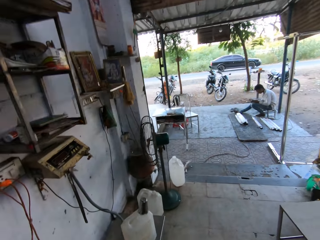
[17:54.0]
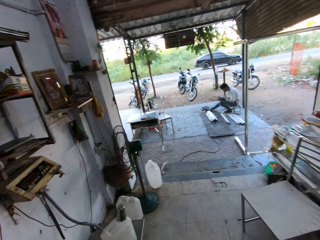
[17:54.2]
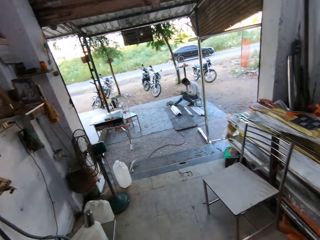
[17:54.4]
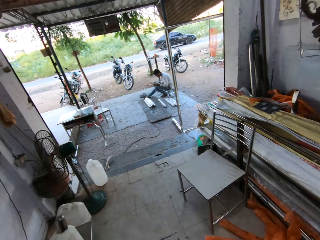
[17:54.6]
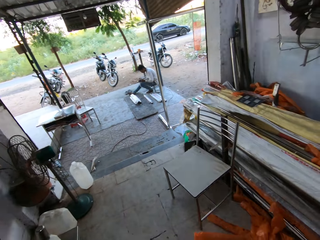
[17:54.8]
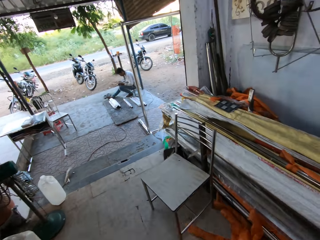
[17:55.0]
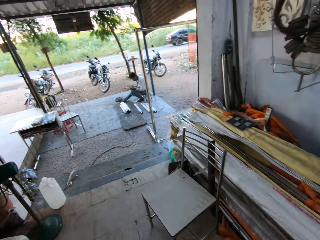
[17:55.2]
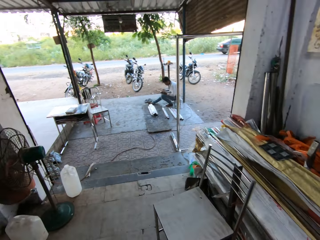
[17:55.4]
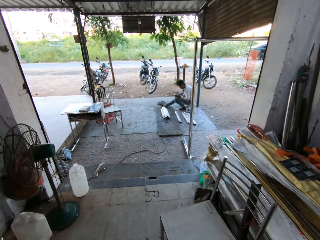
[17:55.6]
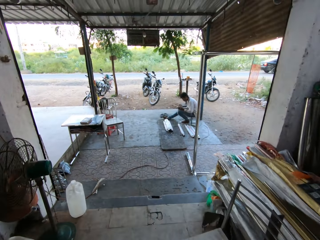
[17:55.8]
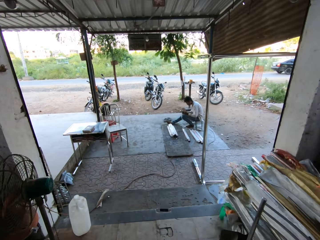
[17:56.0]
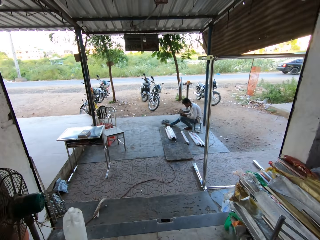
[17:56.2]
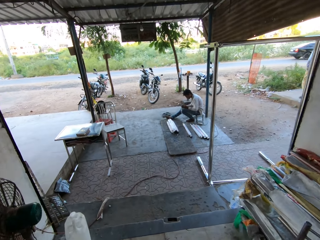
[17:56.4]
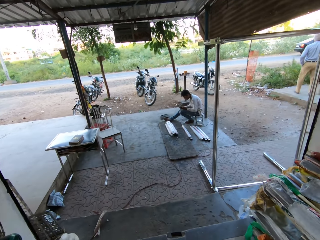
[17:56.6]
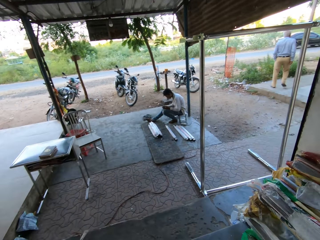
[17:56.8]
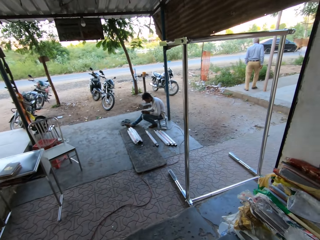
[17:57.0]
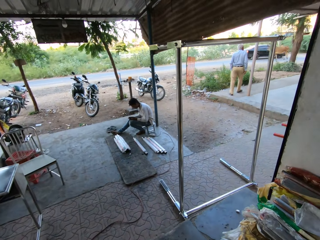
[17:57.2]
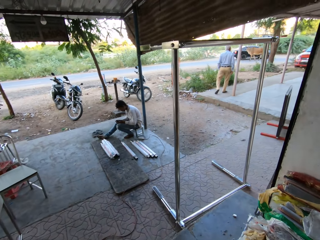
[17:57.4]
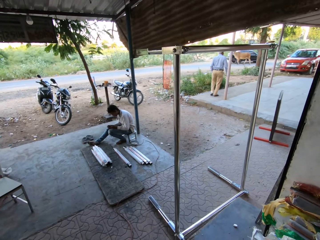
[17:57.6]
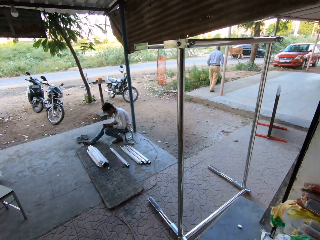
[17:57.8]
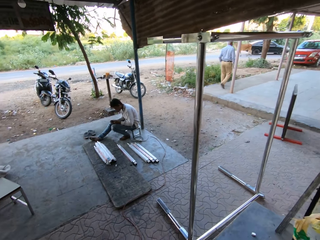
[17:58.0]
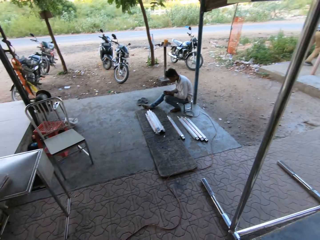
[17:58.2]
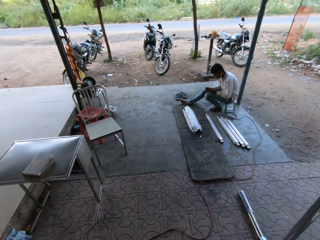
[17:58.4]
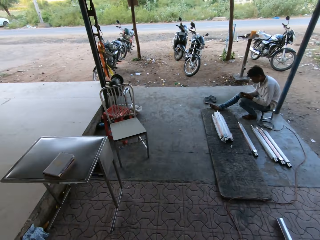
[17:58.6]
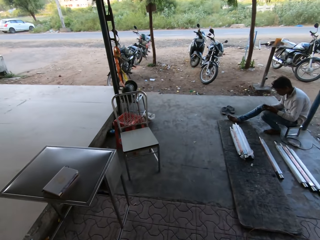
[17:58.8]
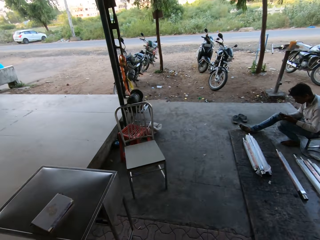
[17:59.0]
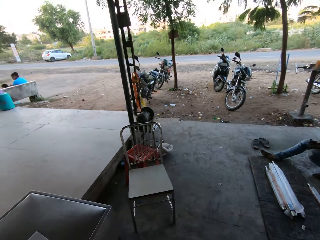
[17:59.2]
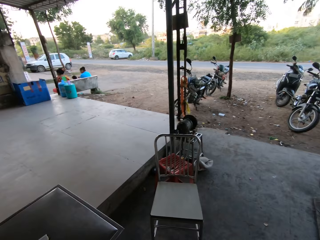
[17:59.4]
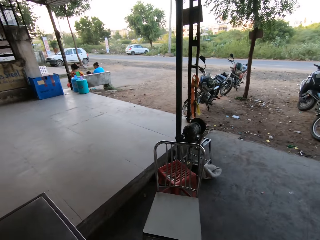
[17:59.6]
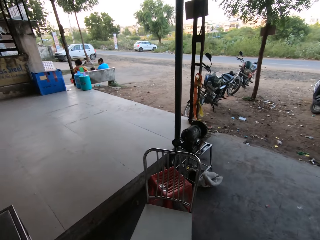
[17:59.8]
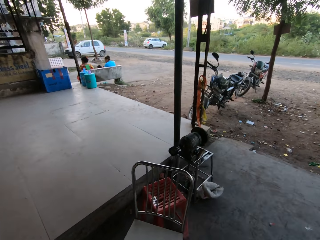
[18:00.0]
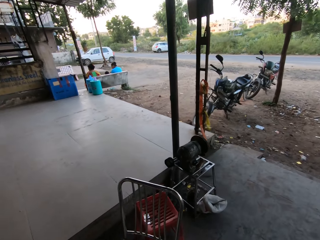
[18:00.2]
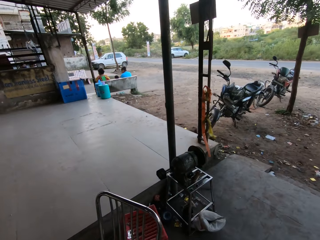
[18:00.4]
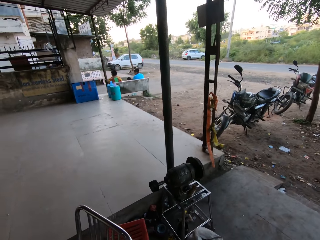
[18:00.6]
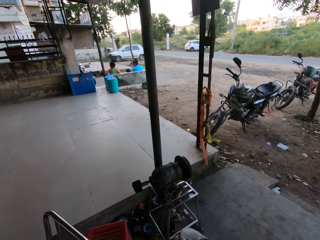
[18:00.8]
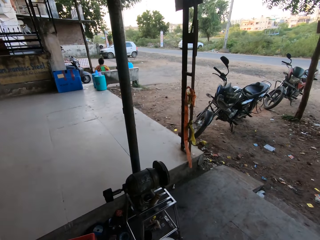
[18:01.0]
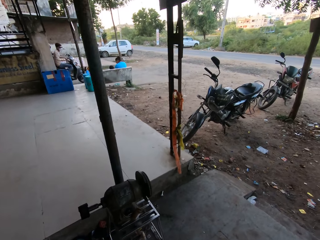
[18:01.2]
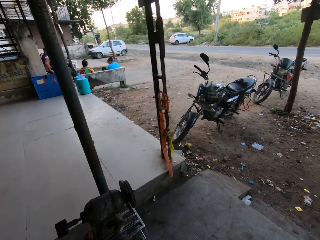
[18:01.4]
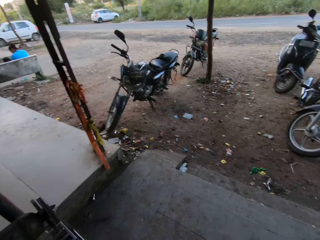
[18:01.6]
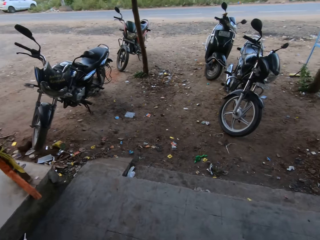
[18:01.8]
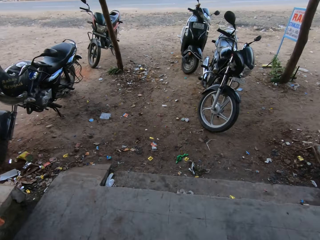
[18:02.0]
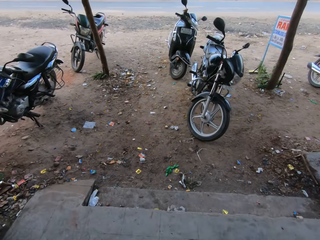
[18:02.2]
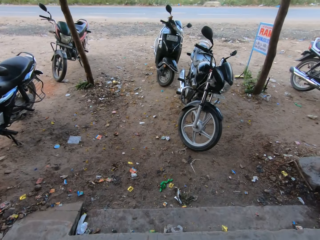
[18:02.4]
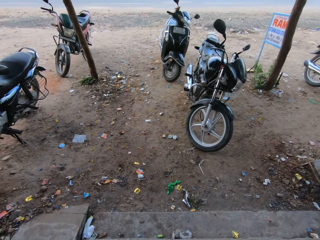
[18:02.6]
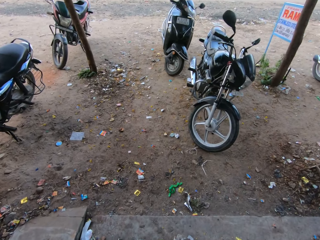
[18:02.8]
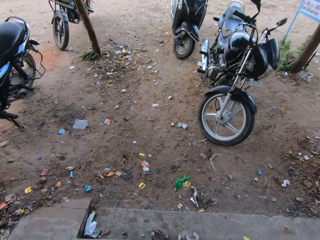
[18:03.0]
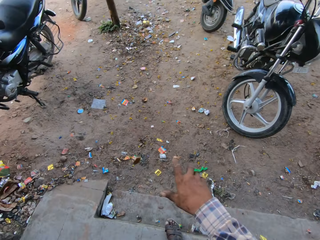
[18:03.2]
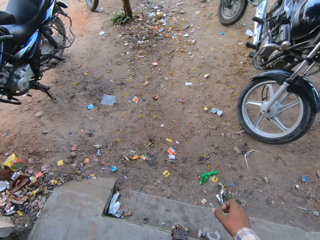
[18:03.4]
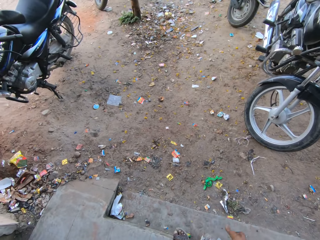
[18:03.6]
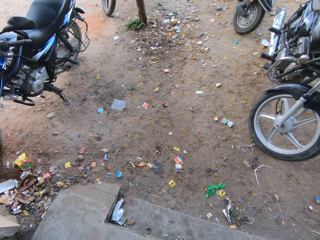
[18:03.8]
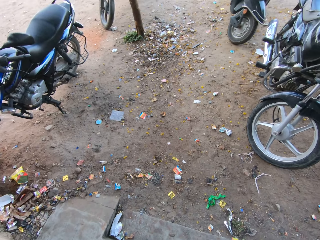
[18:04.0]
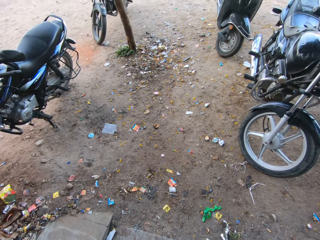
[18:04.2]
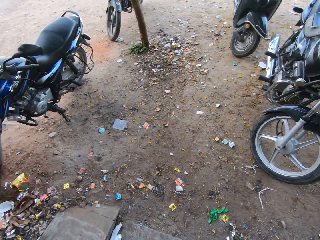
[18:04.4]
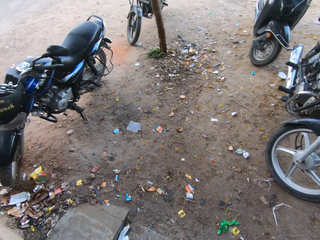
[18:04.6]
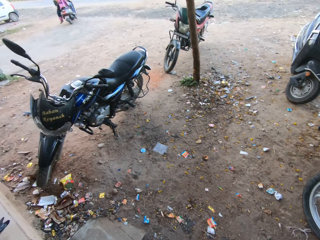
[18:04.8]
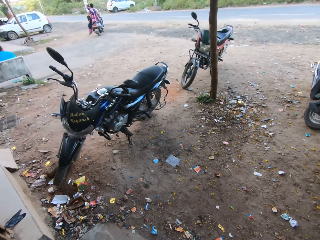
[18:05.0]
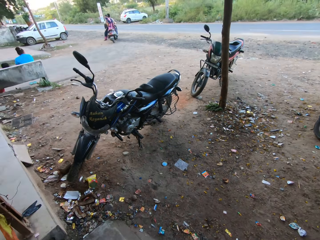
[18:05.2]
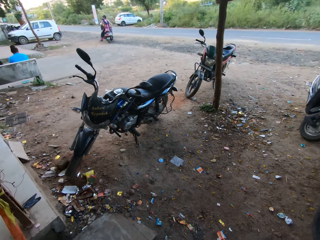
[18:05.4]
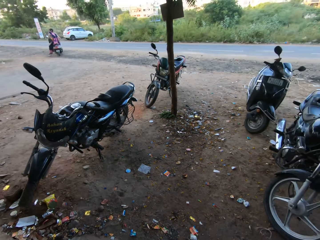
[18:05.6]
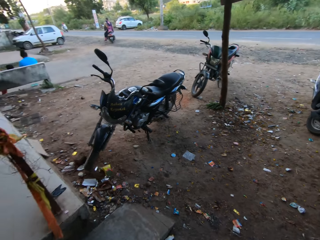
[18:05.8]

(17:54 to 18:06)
The camera wearer looks around. He walks out of the workshop. A man rides on a bike alongside a woman. The camera wearer walks around. He removes dirt from his mouth with his right hand.

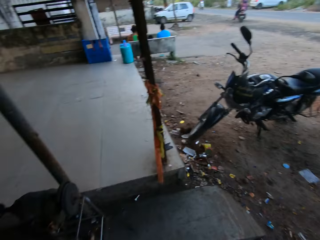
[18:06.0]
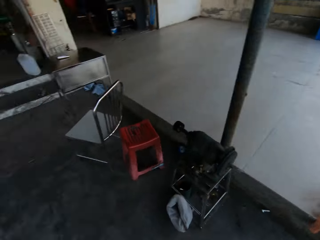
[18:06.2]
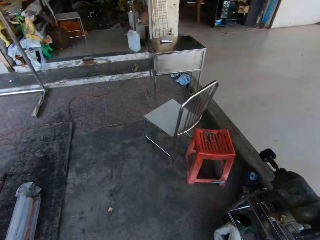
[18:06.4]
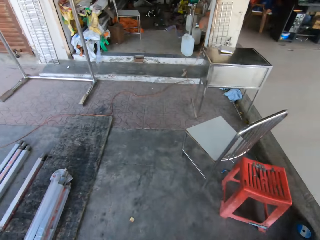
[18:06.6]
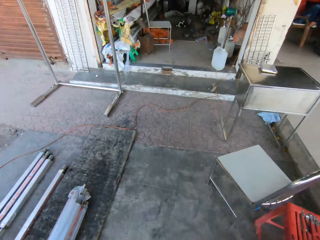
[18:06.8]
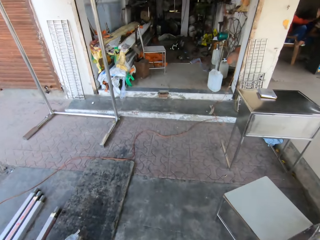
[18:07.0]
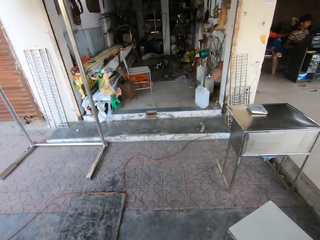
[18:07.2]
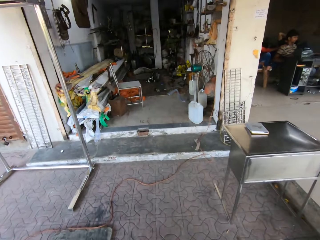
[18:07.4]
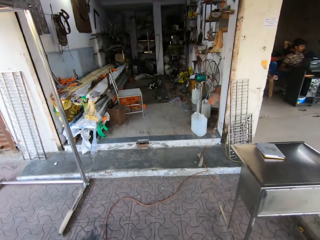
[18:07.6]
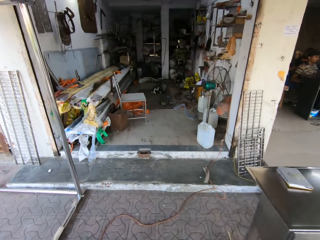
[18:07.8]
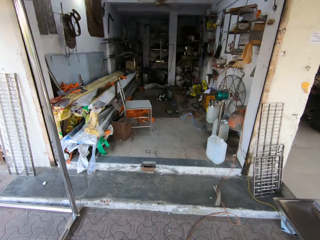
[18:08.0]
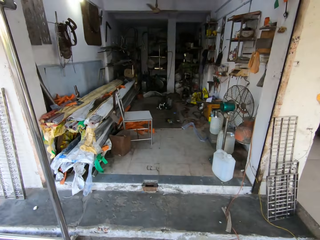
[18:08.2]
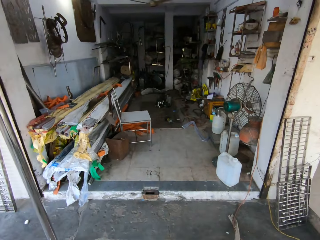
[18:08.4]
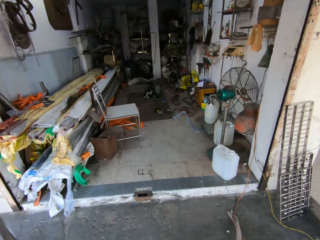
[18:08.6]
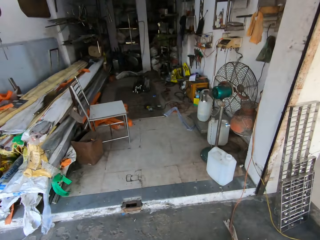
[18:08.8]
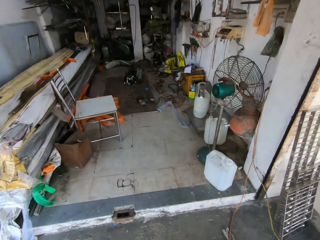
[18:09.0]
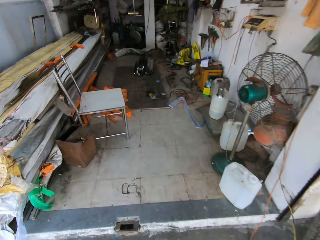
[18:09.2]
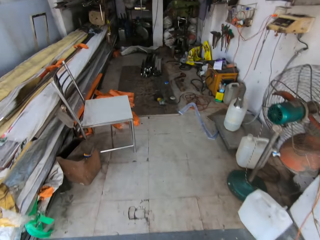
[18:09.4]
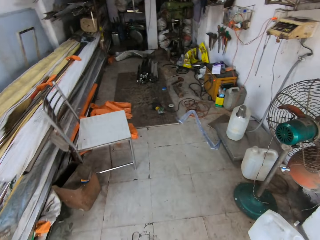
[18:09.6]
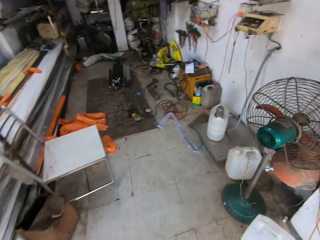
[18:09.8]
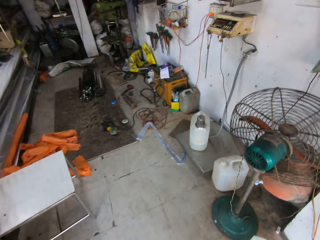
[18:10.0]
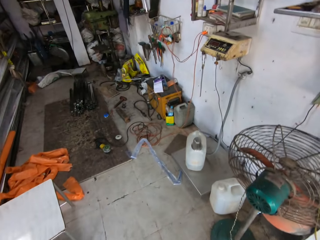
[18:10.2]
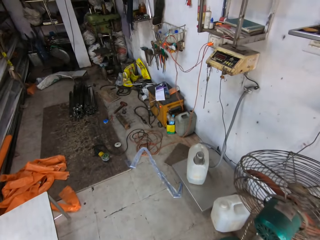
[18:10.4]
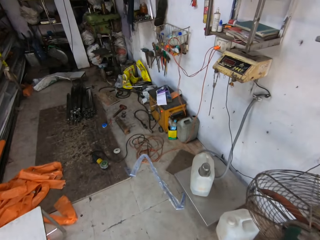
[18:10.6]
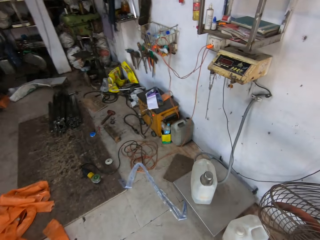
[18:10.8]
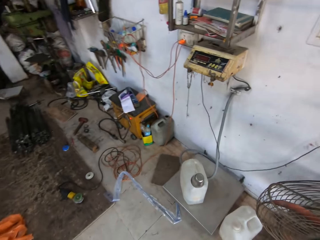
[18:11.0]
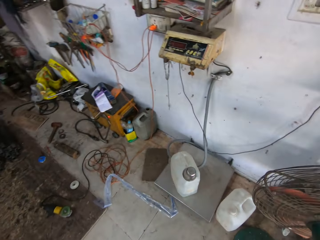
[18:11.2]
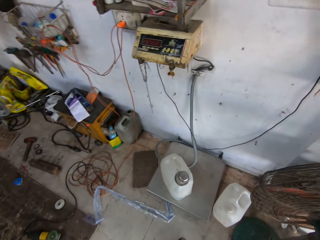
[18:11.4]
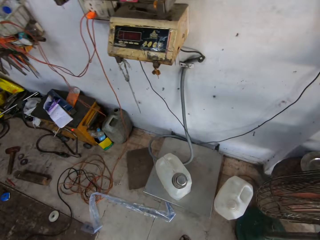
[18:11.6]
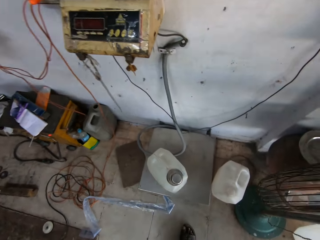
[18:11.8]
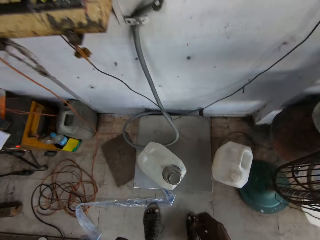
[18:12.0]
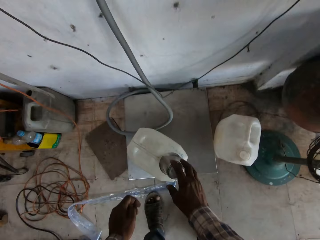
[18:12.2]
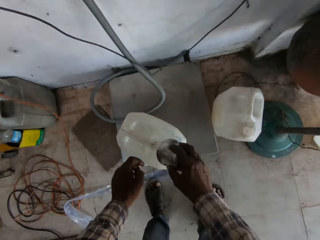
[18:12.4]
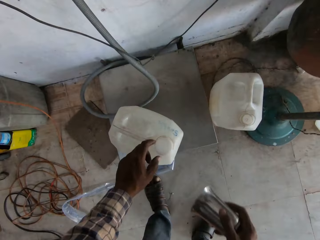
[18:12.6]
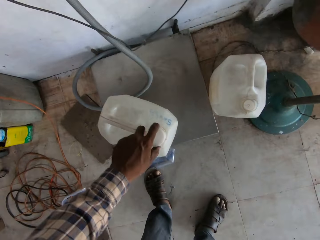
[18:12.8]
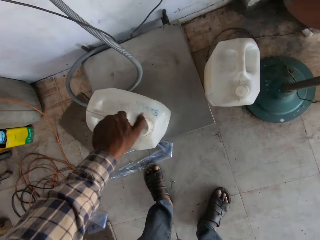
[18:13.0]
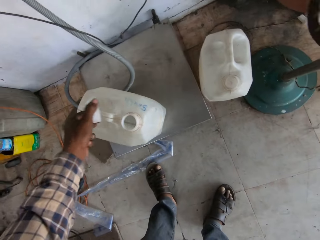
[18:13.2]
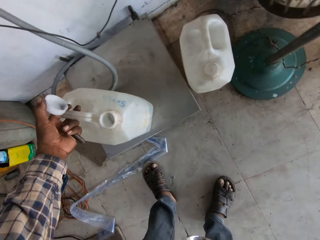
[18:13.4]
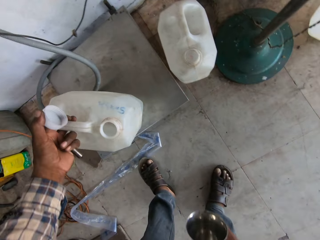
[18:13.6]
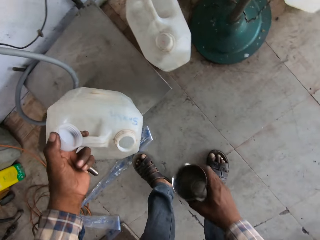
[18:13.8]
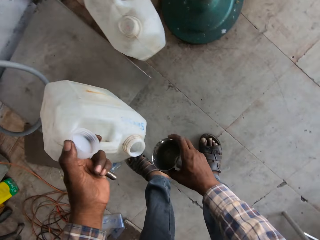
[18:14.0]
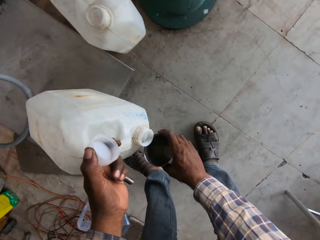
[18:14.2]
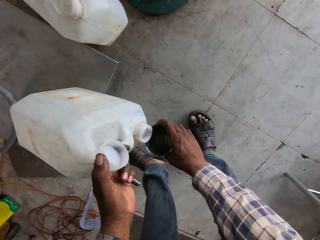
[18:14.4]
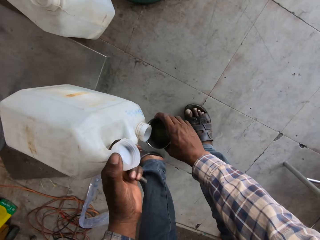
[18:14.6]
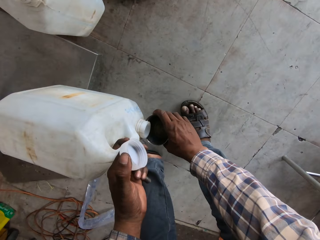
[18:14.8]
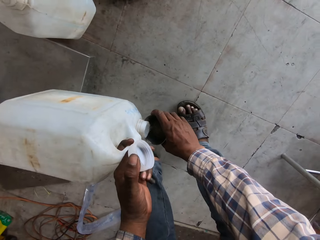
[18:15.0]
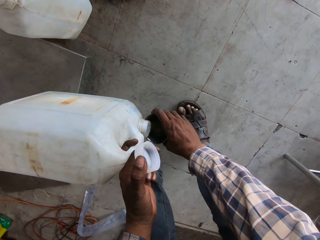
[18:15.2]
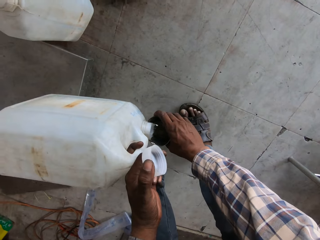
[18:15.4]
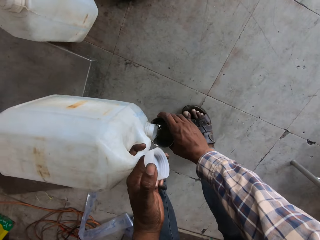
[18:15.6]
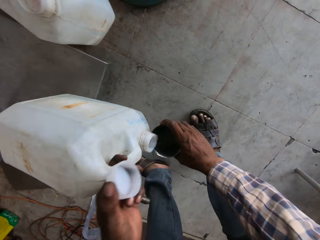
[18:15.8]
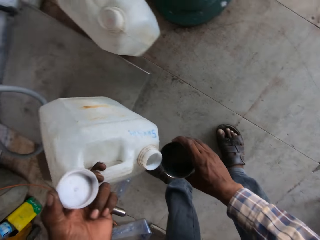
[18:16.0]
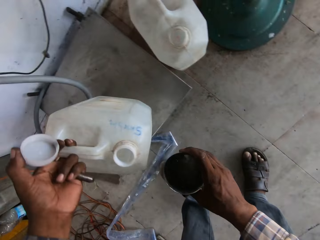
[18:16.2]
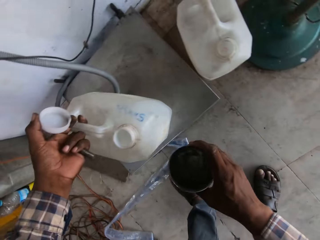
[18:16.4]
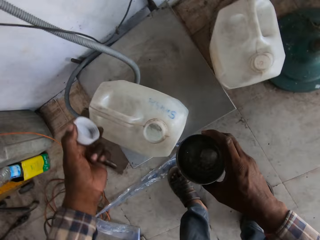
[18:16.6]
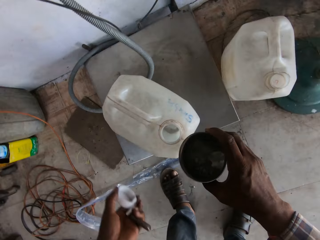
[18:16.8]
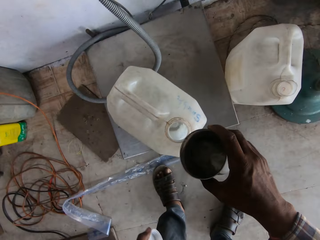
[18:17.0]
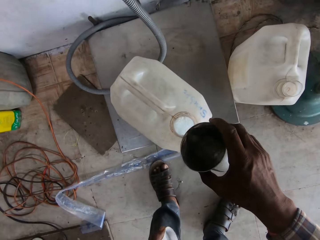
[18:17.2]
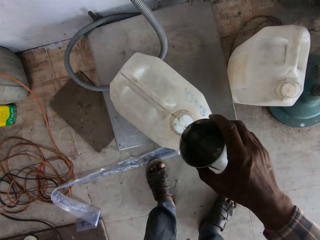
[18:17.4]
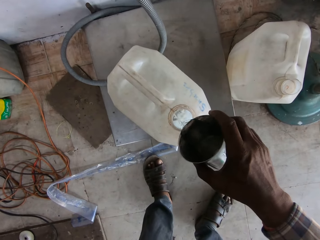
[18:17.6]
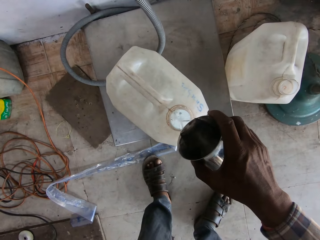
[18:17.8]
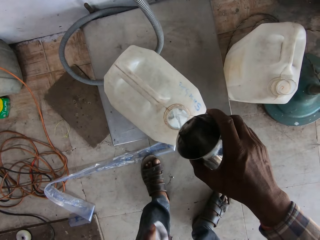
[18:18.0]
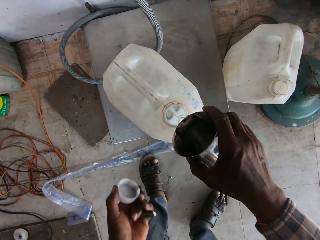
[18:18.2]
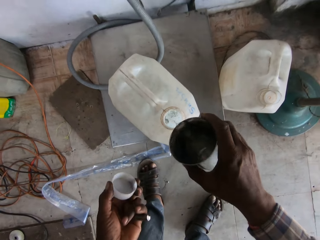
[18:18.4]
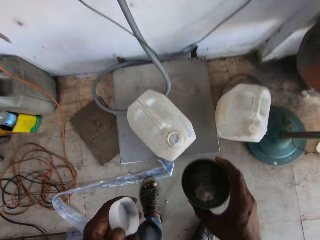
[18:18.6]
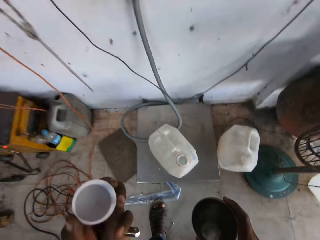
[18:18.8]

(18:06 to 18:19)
The camera wearer looks around. He walks around. He walks into the workshop. He picks up a cup from a gallon or jerrican on the floor with his right hand. He opens the gallon with his left hand. He turns water from the gallon in his left hand into the cup in his right hand. He lifts the cup, moves the jerrican back and moves his hand up. He pours water from the cup into the keg with his right hand.
